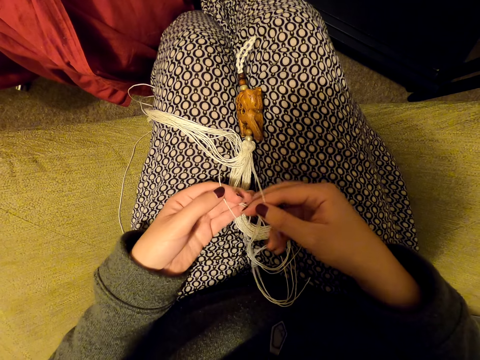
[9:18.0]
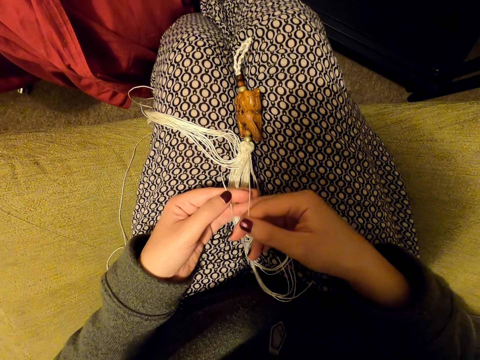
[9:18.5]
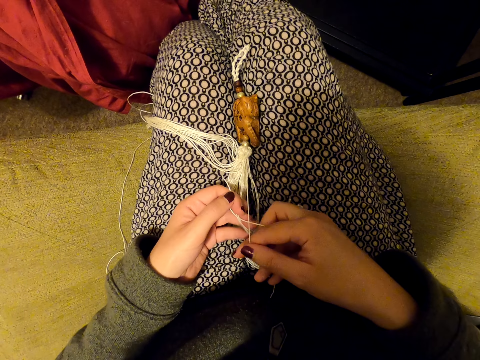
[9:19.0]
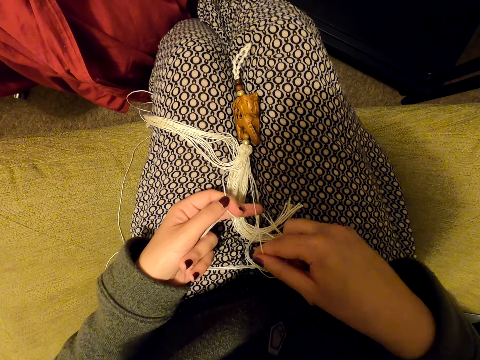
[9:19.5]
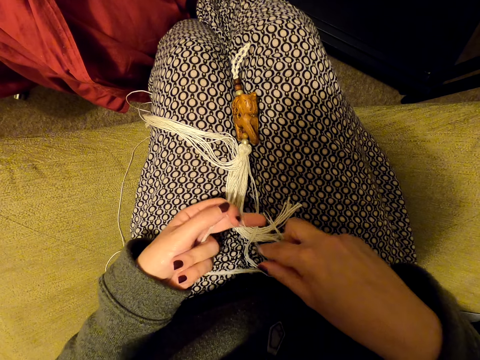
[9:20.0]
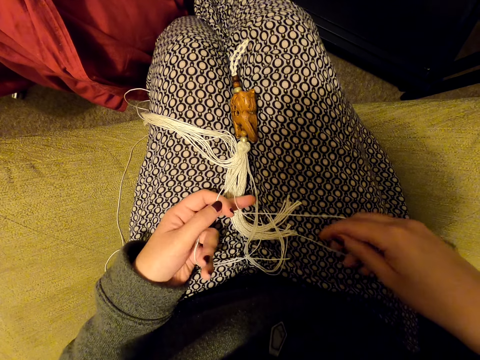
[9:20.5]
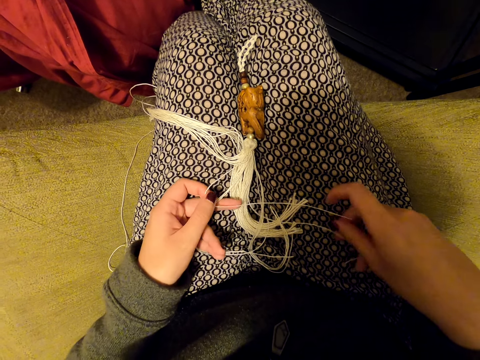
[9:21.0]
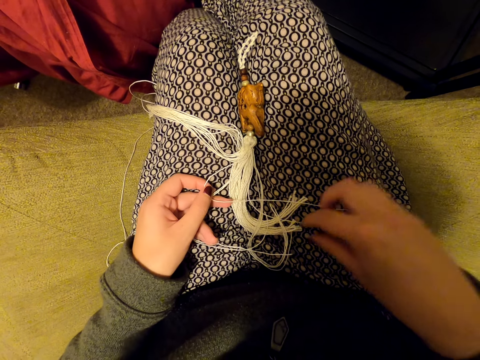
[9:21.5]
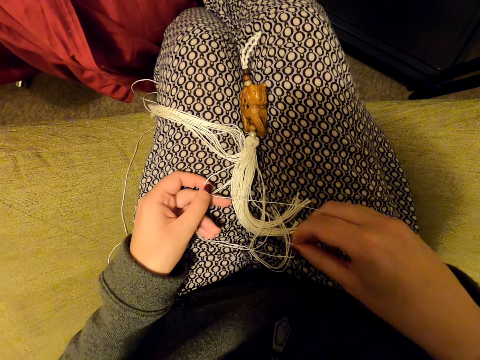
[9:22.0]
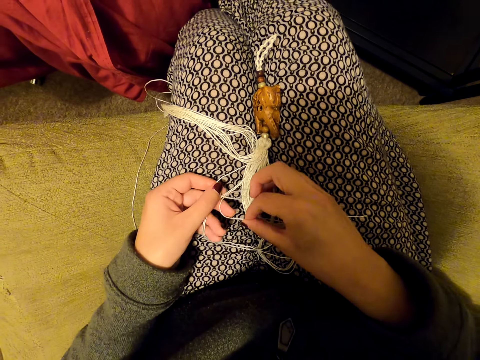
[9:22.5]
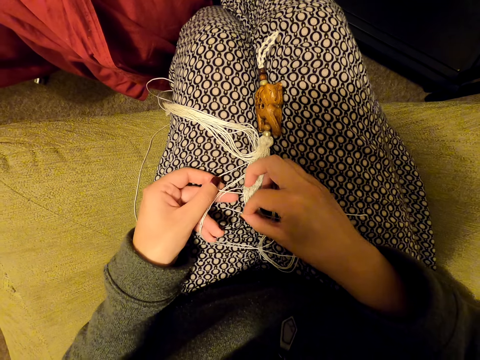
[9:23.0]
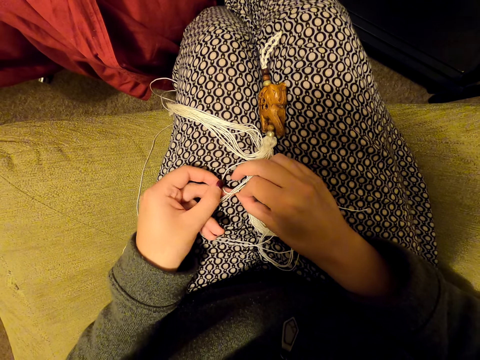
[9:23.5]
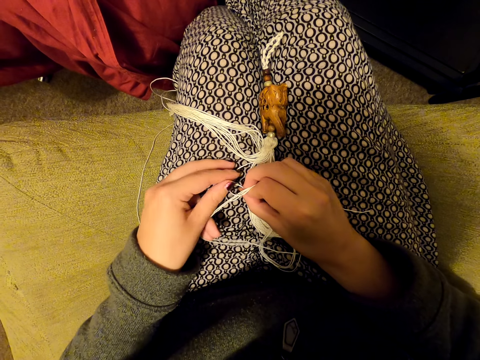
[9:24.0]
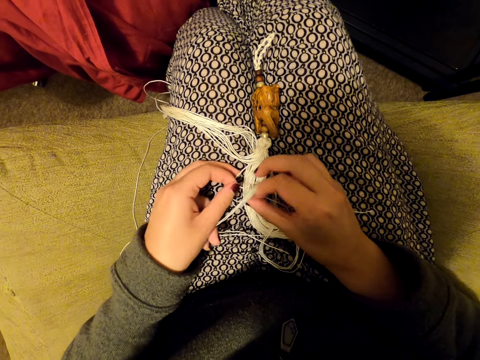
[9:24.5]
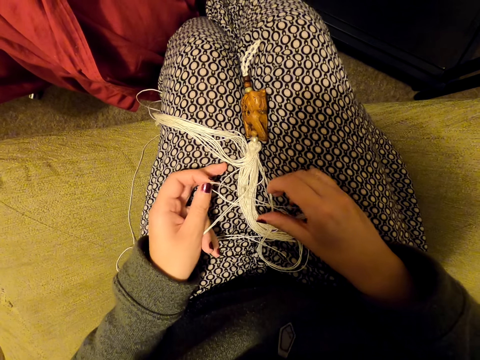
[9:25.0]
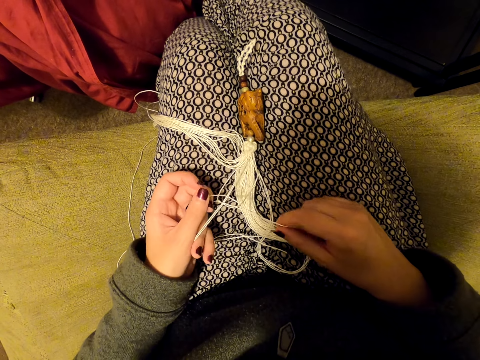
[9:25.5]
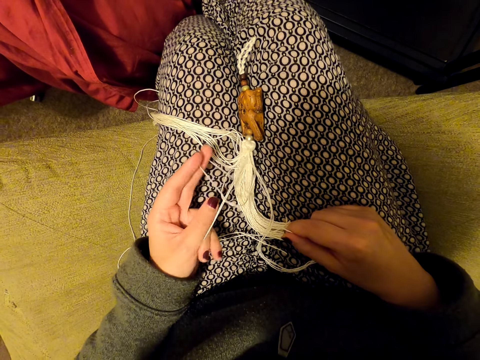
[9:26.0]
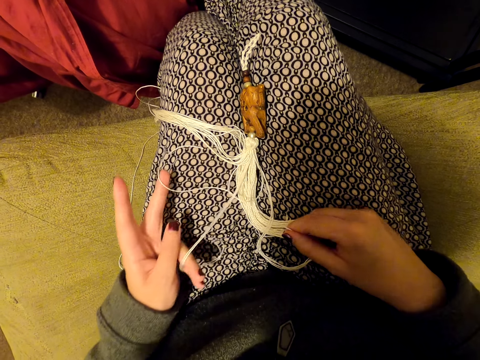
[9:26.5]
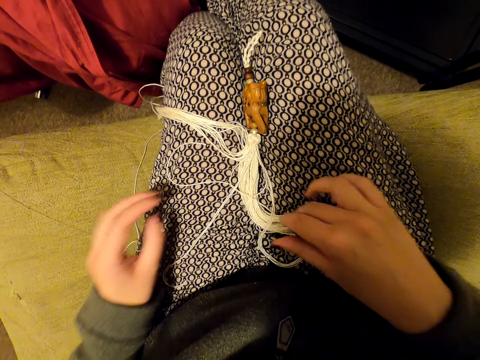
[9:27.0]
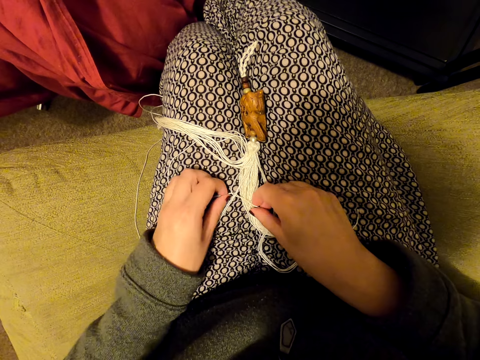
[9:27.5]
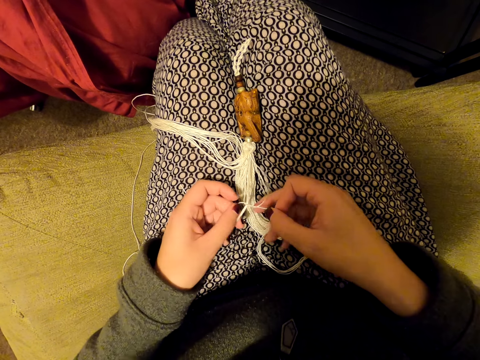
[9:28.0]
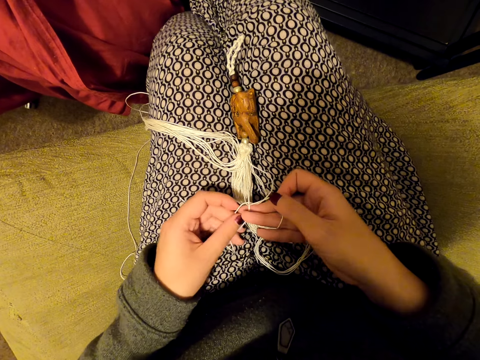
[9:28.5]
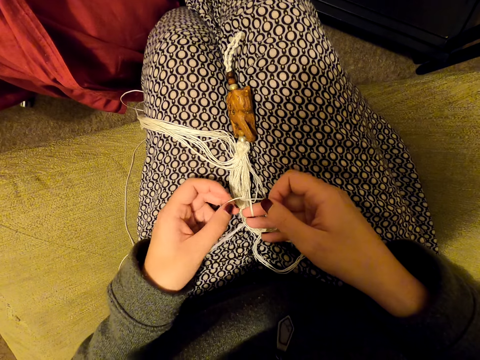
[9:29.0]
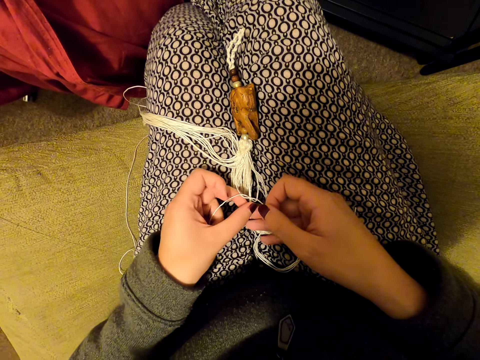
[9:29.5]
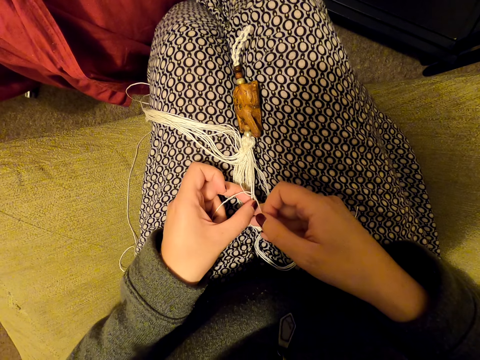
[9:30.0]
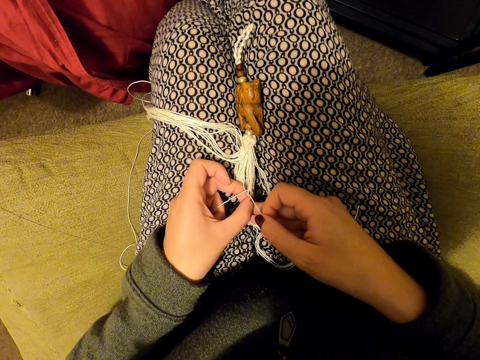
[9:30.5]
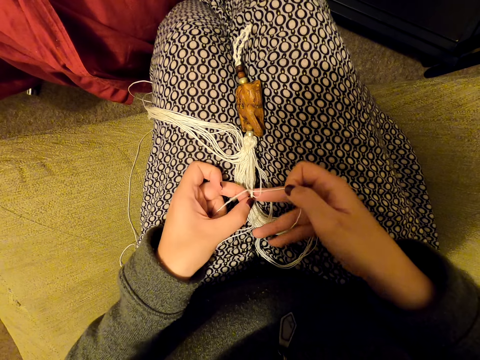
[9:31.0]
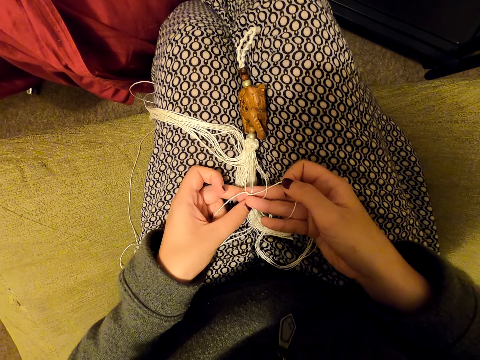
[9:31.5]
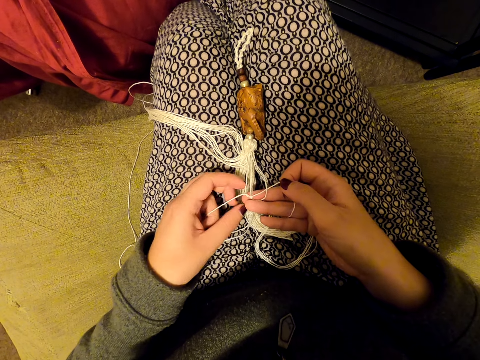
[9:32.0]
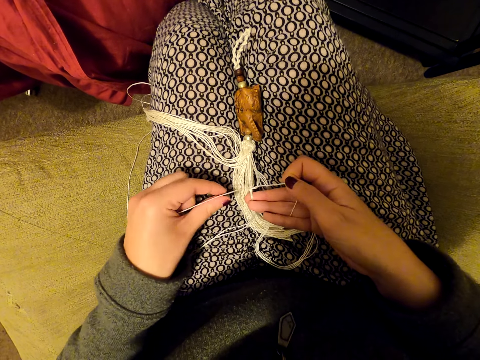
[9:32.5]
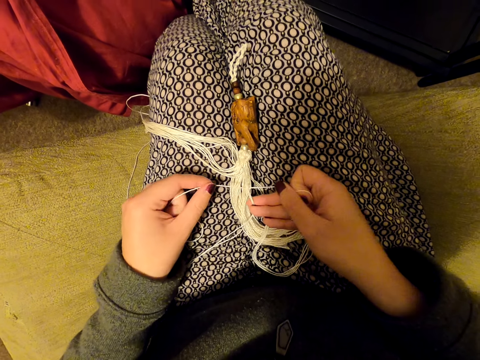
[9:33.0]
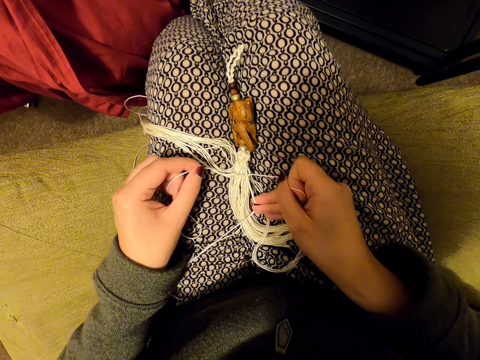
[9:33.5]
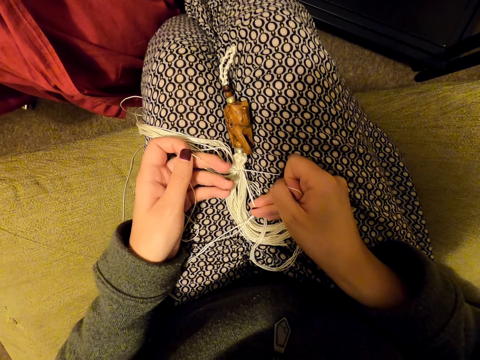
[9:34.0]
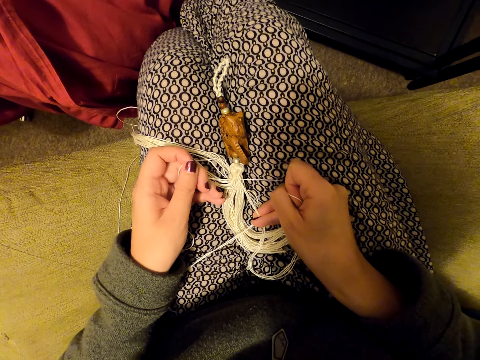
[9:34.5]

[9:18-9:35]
The camera wearer knits a tassel decoration with both hands. They tighten the knot.

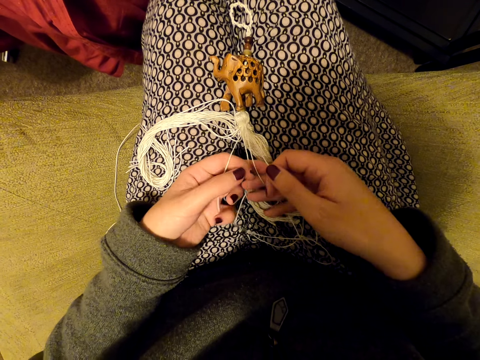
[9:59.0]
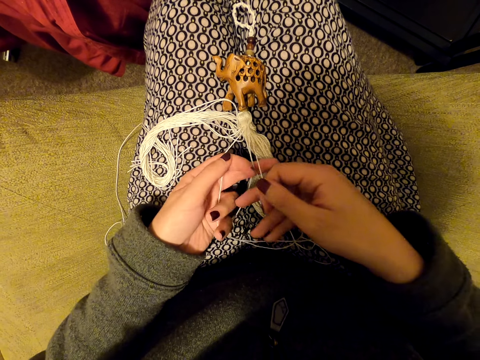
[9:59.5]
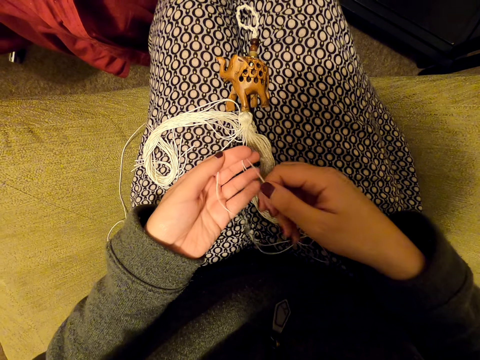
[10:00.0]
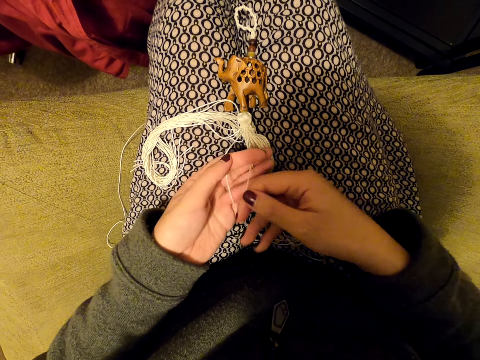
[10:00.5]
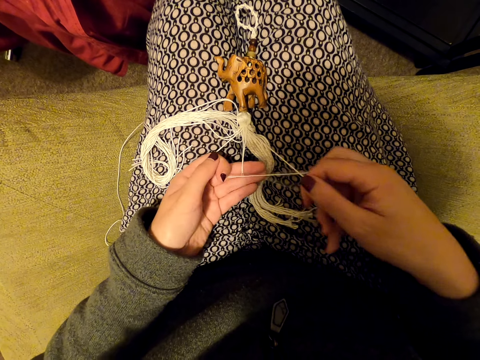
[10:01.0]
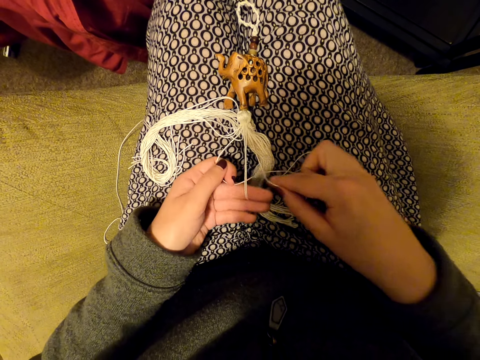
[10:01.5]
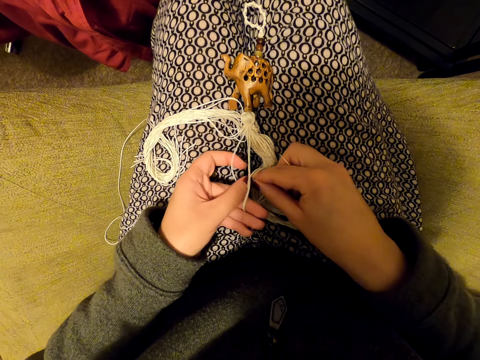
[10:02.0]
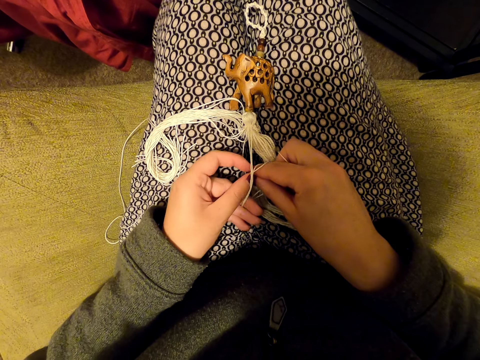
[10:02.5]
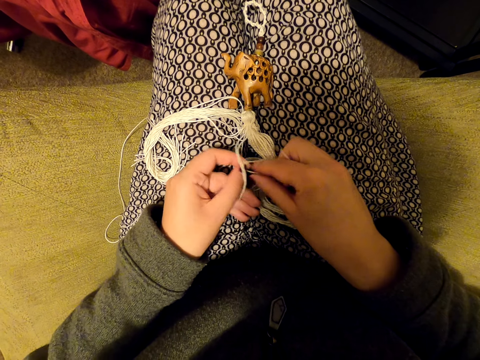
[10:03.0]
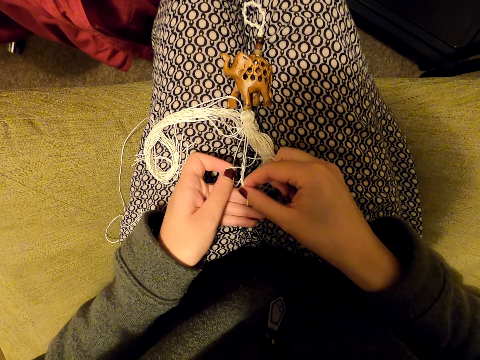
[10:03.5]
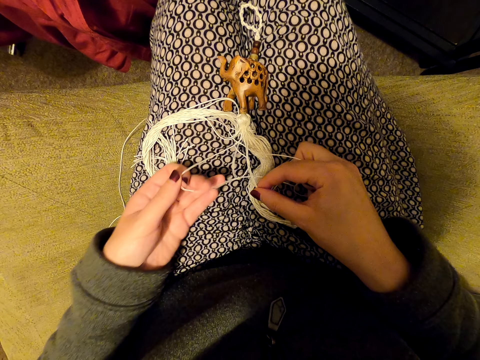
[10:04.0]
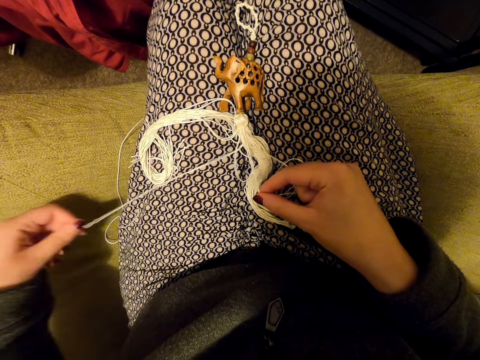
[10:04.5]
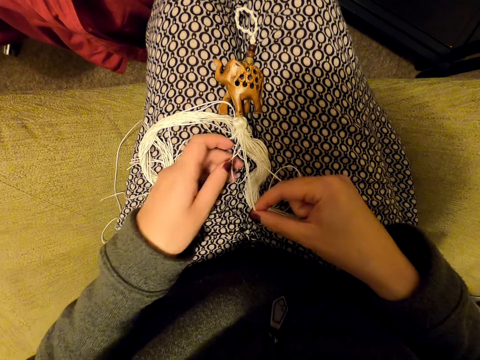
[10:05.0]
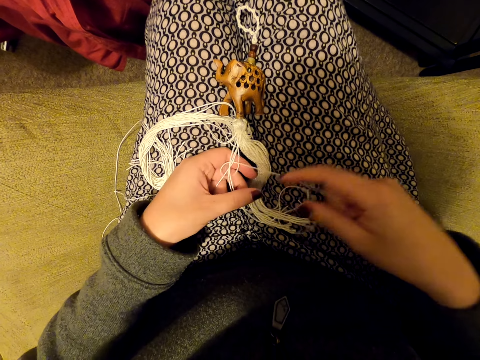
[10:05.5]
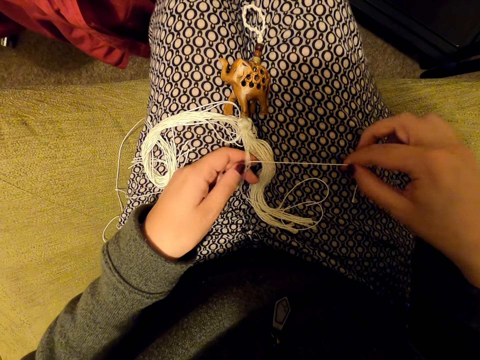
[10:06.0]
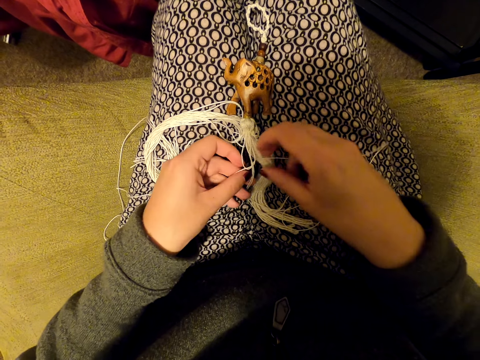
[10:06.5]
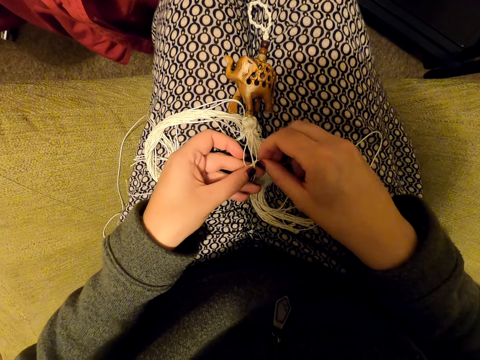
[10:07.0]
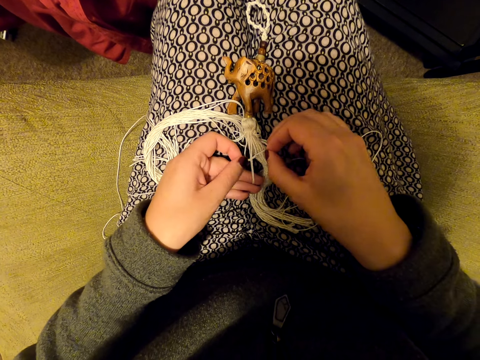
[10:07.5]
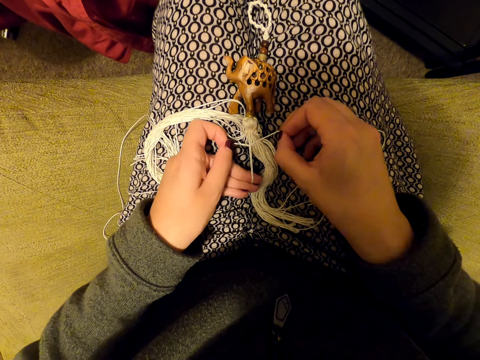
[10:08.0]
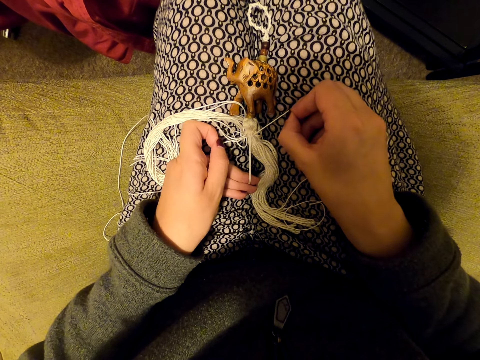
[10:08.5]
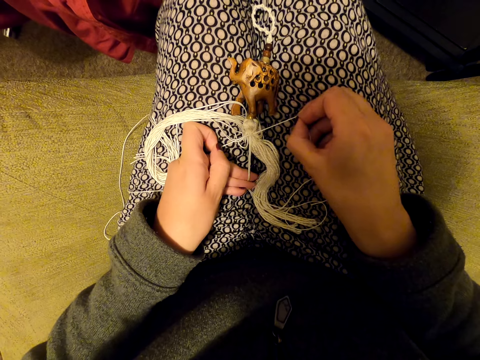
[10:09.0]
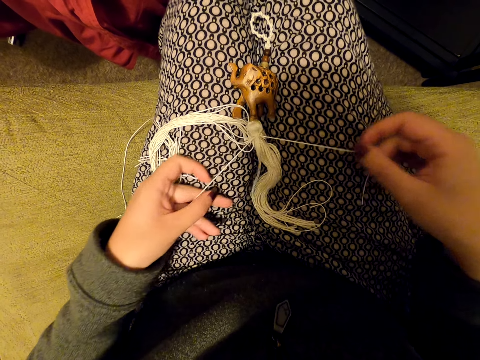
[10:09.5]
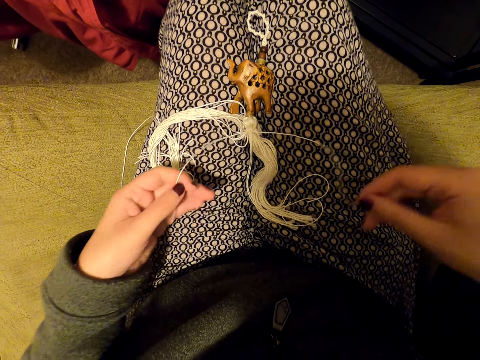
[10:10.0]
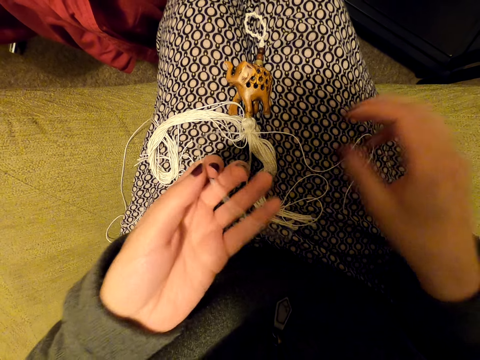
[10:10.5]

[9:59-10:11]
The camera wearer weaves something. She puts the threads on her leg. She tightens the knot. She pulls the thread and puts the thread on her leg.
